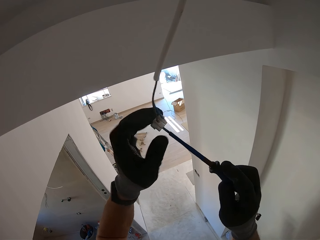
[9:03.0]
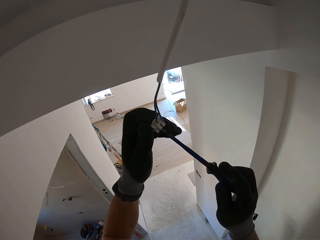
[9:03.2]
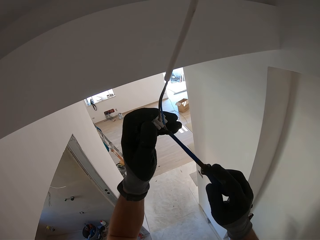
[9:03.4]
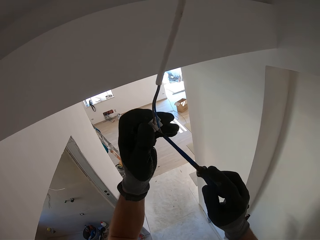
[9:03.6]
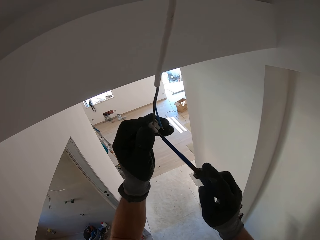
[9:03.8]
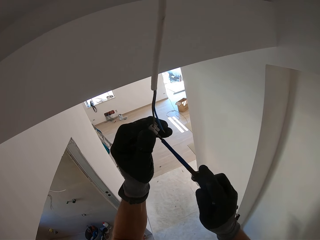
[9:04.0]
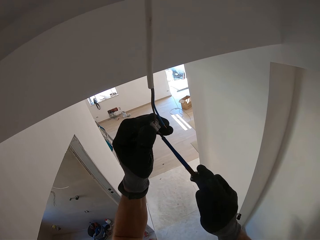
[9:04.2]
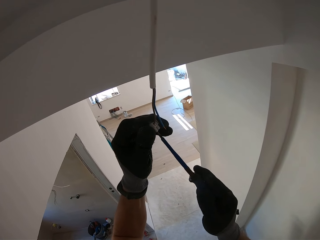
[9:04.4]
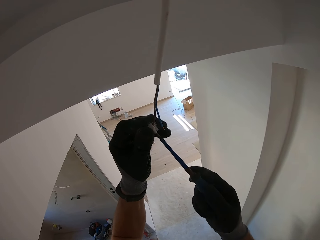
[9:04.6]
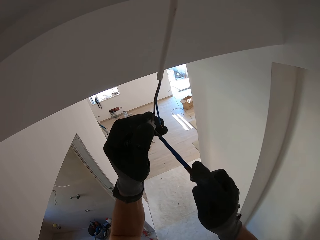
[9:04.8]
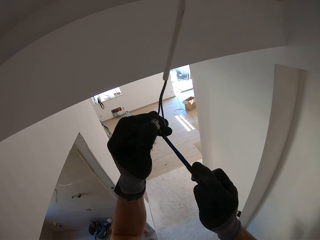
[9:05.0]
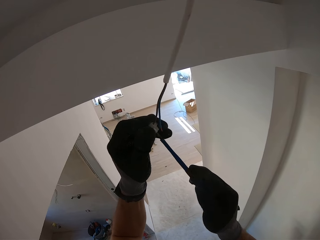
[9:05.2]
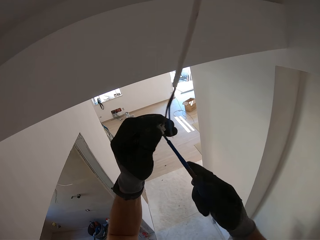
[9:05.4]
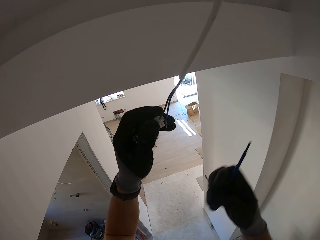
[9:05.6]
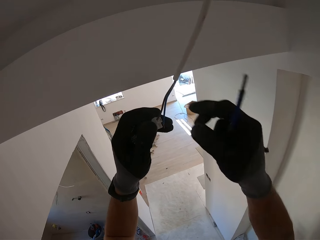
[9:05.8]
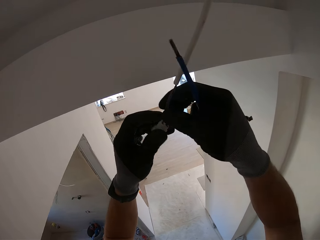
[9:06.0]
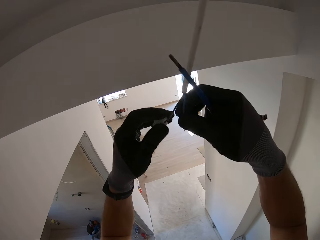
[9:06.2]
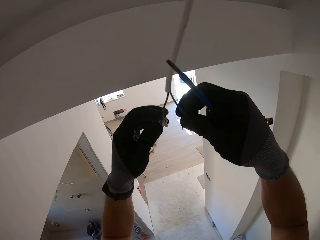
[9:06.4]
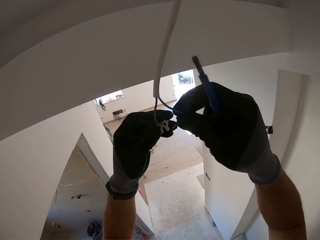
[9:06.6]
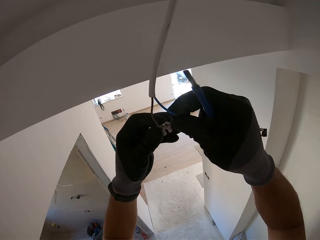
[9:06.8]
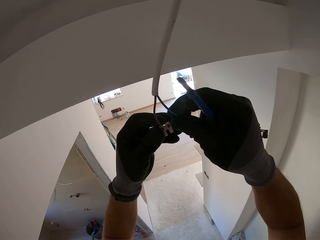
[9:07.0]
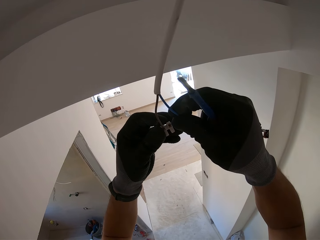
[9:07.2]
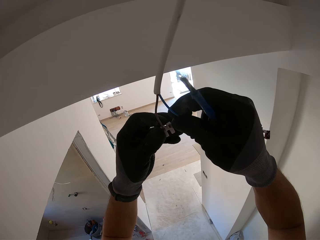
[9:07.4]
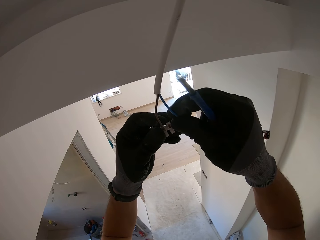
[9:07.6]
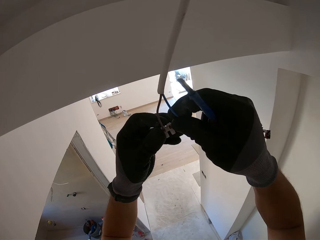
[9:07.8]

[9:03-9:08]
The camera wearer fixes the wire.

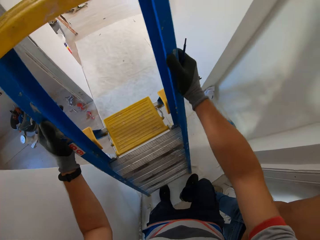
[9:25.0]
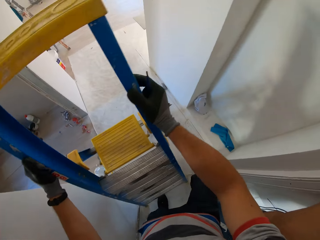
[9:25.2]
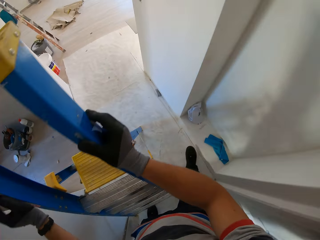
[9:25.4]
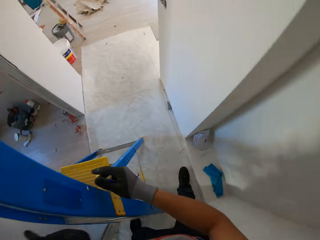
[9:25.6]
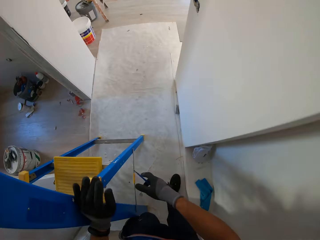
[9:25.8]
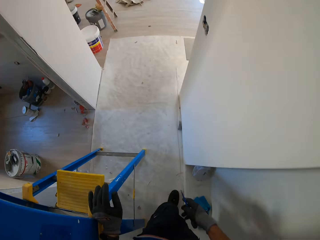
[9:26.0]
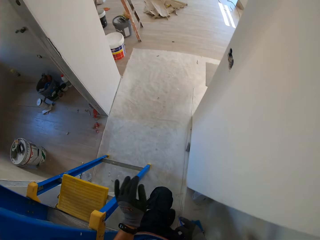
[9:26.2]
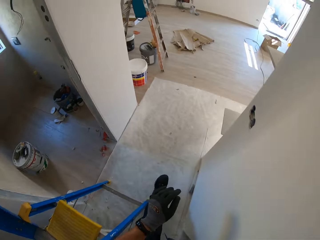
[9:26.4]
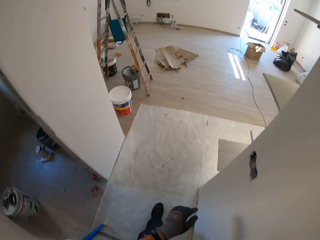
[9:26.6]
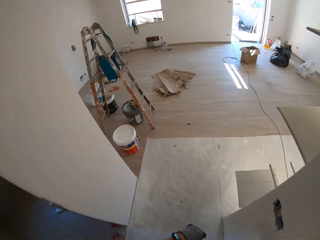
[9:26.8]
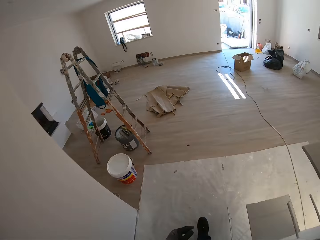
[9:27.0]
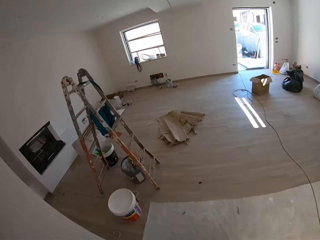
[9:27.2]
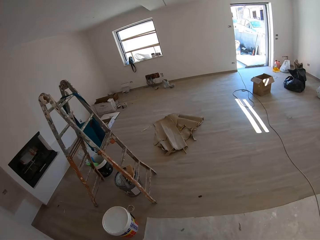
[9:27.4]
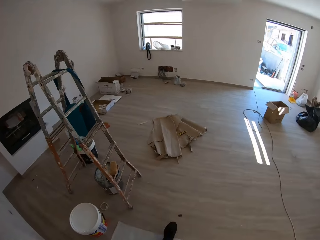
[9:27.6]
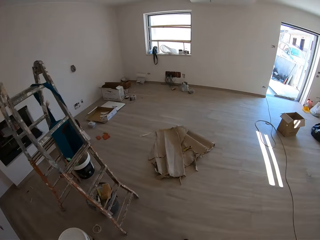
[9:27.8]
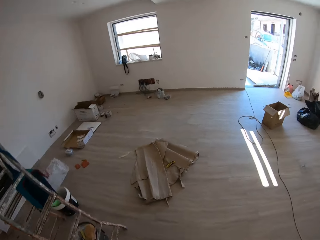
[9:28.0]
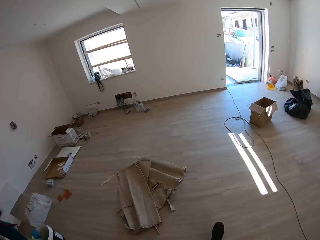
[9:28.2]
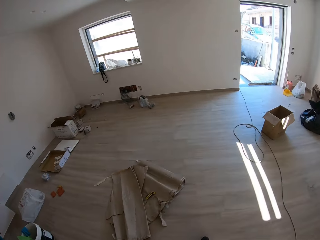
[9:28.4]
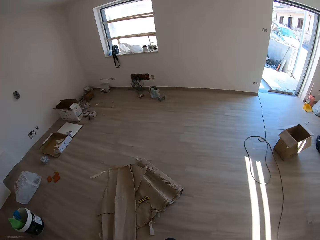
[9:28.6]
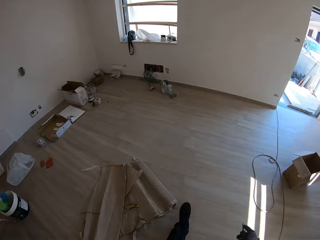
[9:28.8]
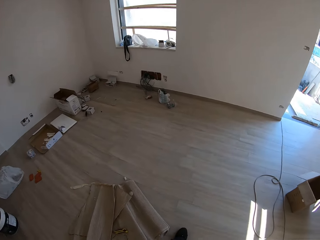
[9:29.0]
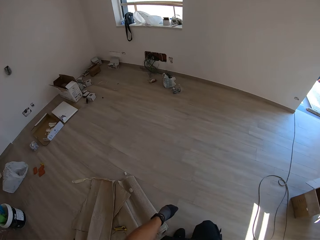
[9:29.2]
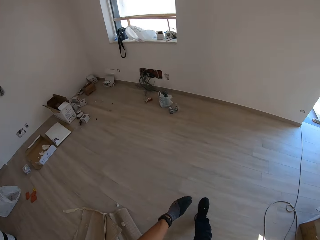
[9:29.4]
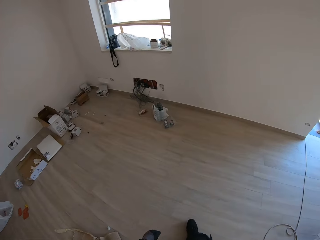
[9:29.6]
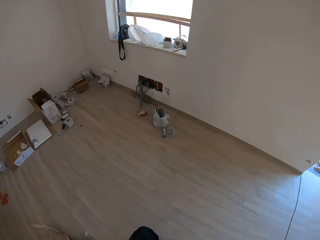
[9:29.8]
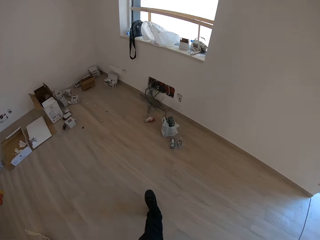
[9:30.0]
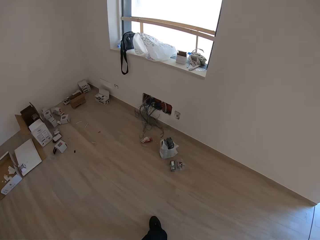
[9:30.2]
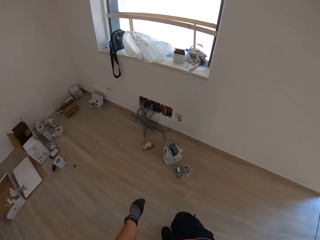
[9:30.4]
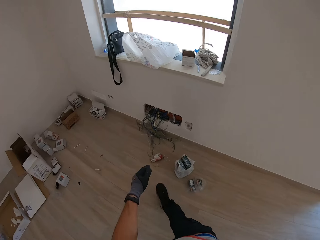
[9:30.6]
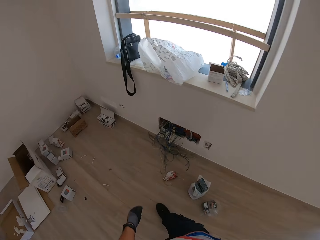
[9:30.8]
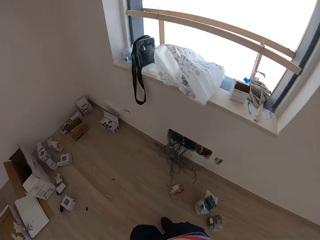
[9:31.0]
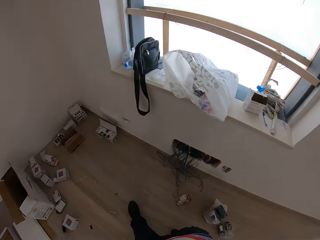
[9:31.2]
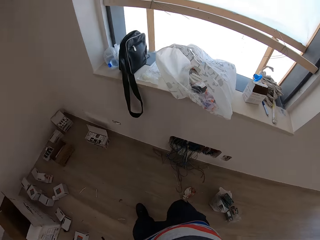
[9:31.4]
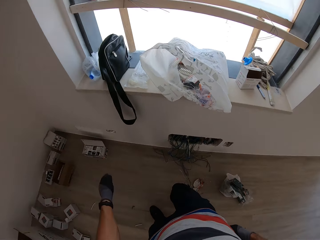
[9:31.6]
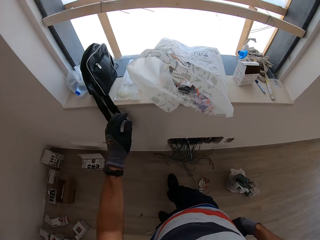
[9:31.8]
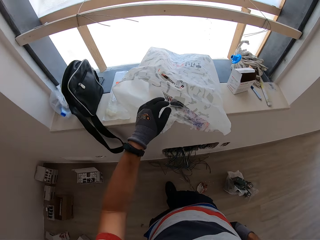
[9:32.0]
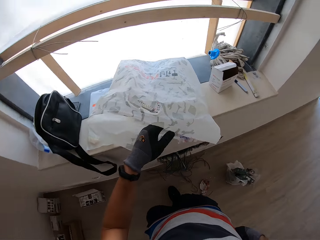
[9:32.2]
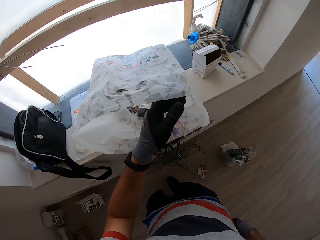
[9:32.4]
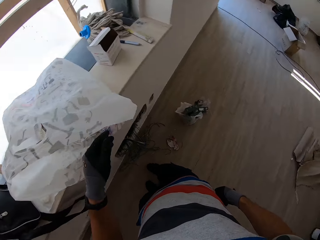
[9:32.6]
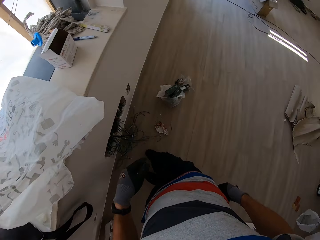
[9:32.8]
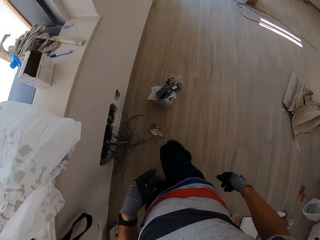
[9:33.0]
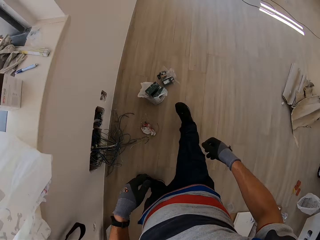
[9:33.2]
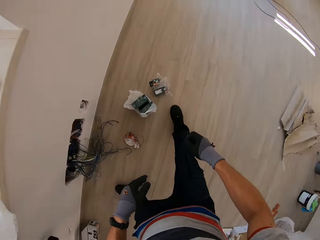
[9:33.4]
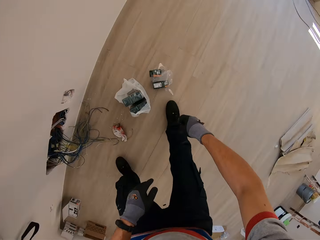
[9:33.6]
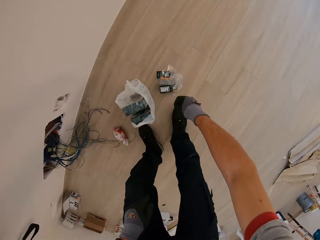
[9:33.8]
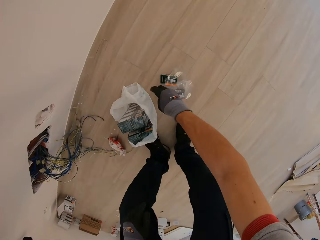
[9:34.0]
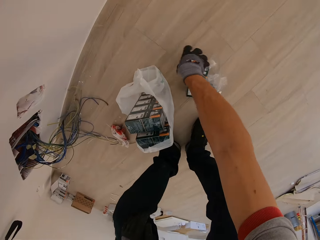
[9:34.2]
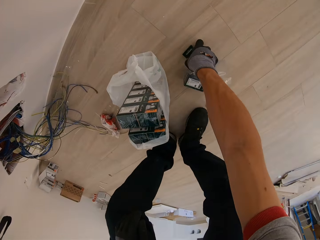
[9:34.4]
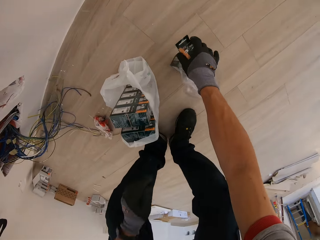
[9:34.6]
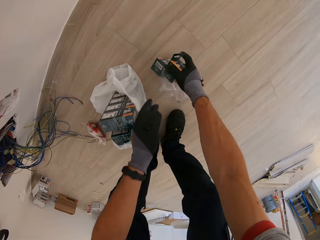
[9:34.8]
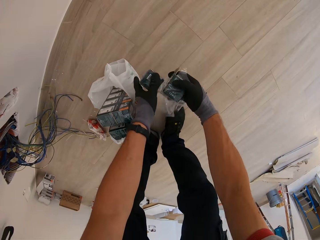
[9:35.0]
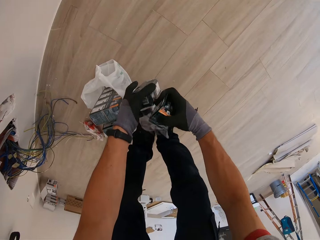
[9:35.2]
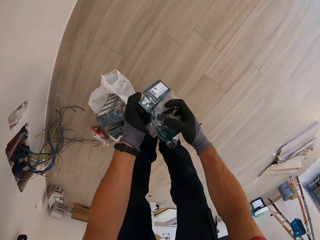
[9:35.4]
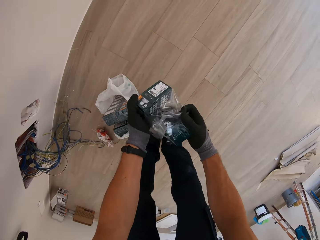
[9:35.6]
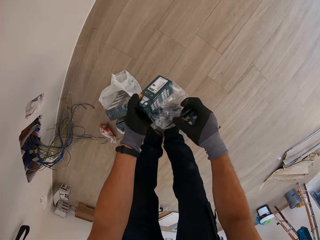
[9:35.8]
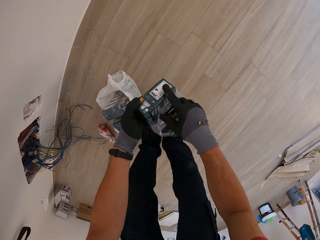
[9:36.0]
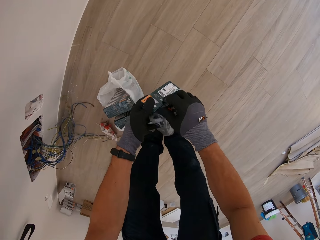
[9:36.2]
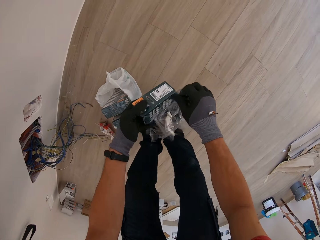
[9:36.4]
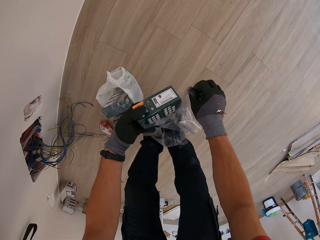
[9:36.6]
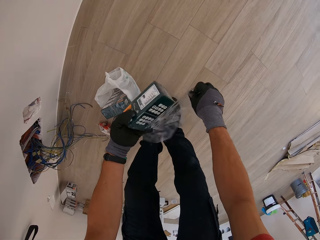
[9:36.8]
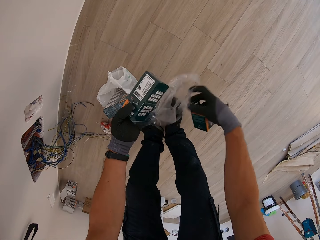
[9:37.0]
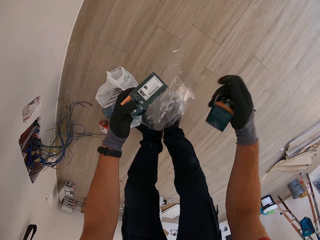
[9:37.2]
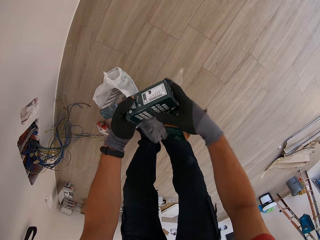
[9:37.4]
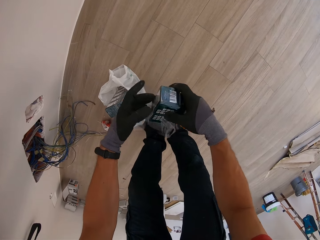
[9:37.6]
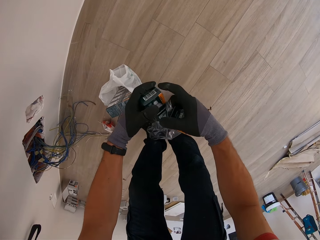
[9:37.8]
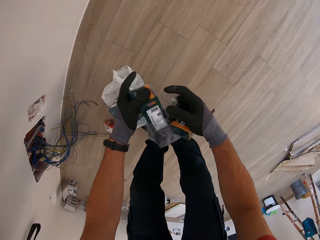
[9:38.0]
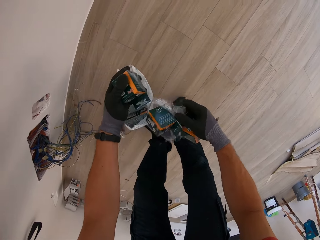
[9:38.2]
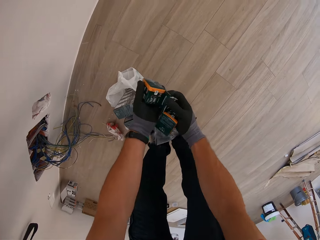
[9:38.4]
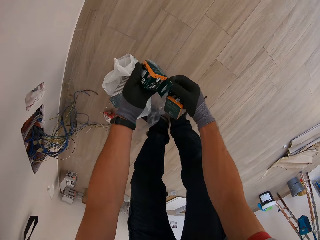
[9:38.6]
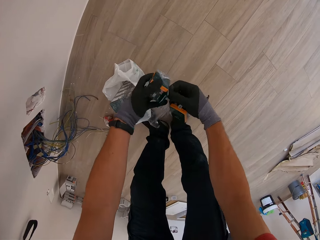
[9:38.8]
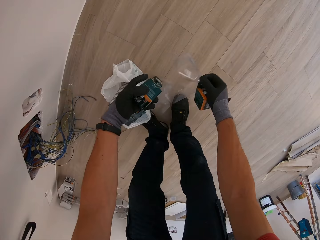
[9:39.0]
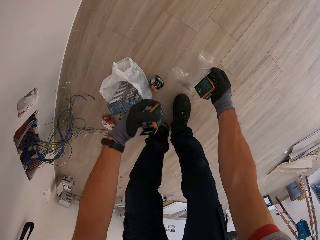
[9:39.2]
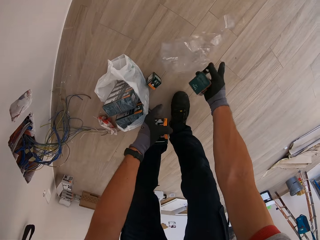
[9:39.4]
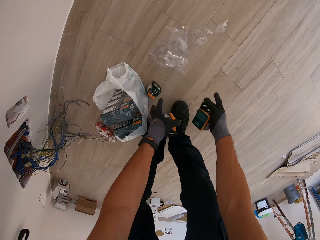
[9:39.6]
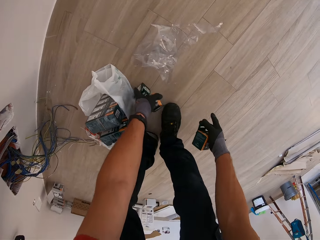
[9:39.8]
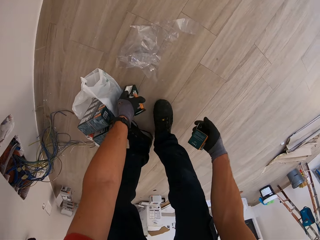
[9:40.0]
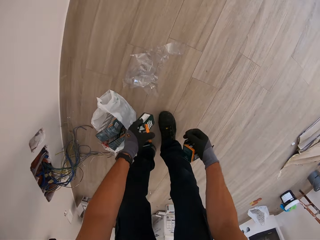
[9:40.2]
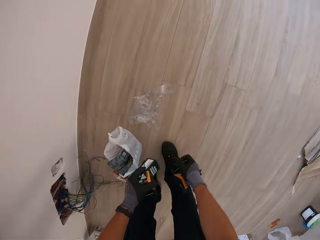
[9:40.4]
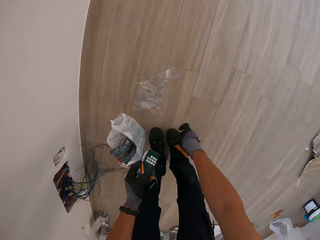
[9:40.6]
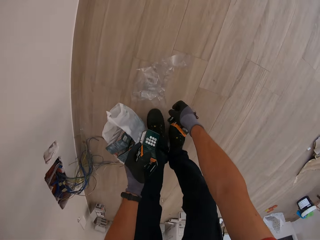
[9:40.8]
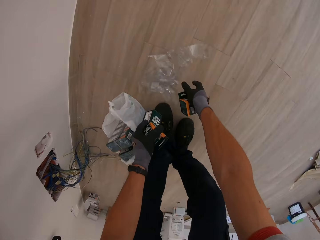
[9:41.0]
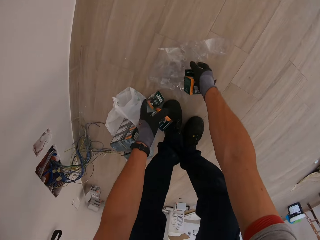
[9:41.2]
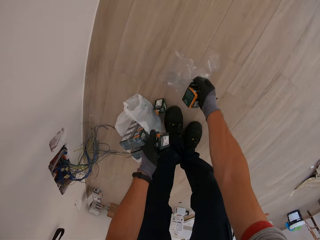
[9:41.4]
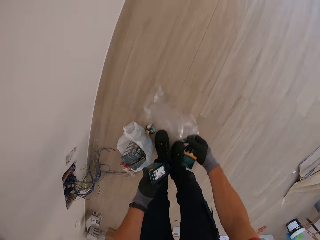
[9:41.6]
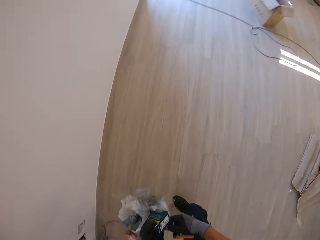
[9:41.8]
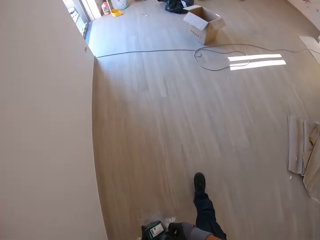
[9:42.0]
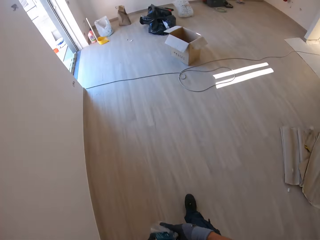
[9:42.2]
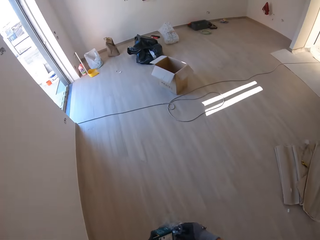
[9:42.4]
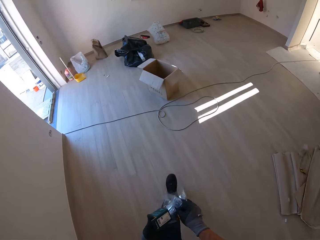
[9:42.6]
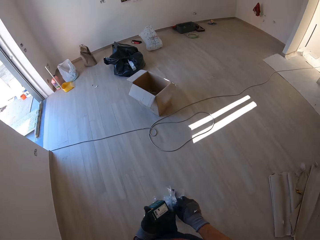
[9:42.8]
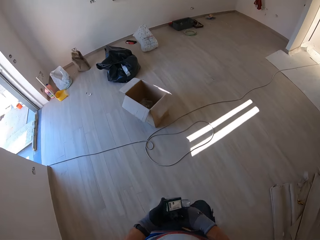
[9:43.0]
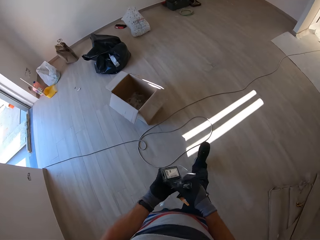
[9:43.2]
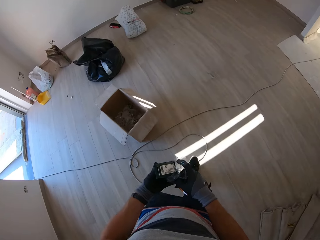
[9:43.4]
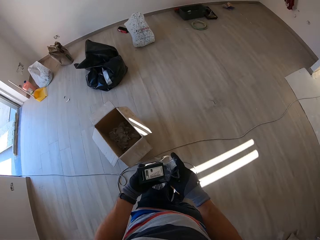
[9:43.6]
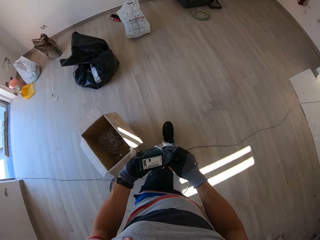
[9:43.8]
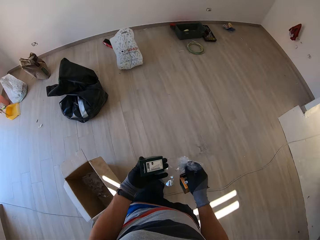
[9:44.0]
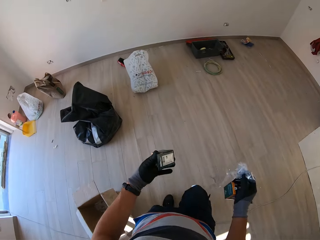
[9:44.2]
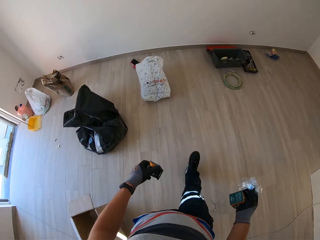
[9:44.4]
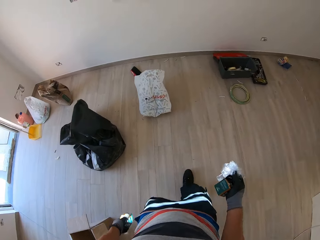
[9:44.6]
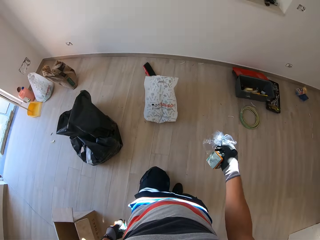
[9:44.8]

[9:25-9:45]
The camera wearer walks around. They move the hand. They pick the box from the floor. They open the box. They pick the box. They throw the paper. They pick the box. They pick the paper. They walk around.
